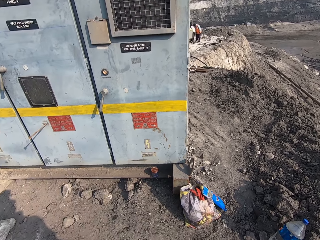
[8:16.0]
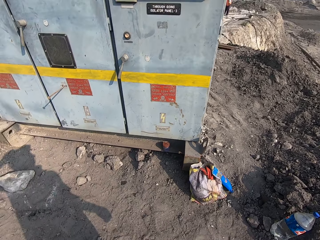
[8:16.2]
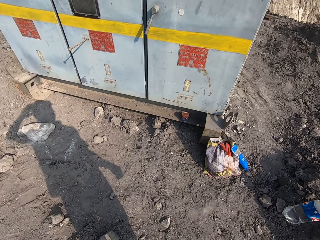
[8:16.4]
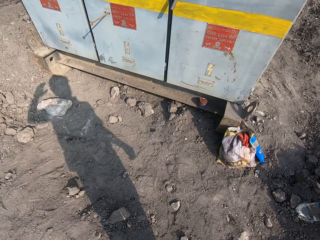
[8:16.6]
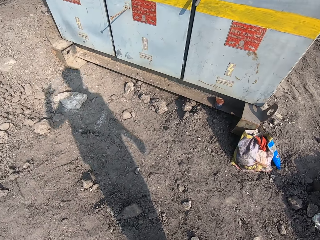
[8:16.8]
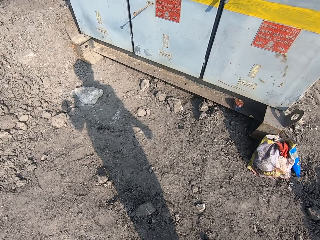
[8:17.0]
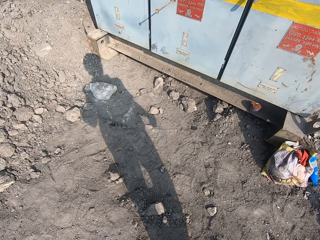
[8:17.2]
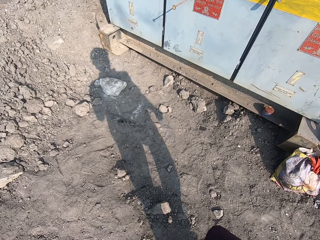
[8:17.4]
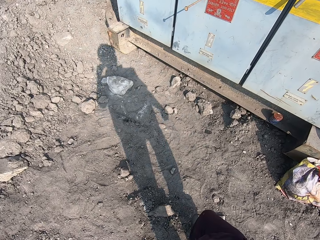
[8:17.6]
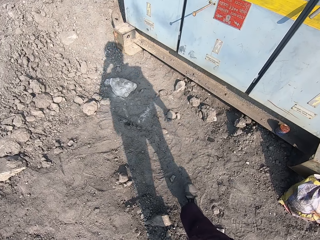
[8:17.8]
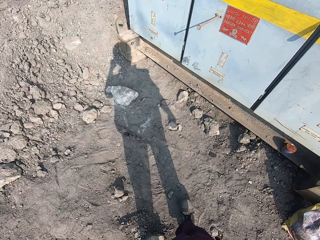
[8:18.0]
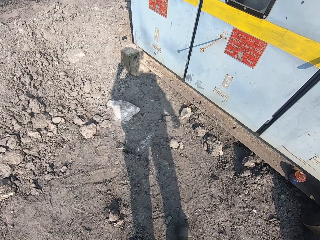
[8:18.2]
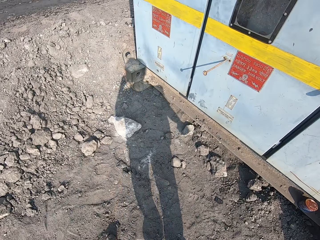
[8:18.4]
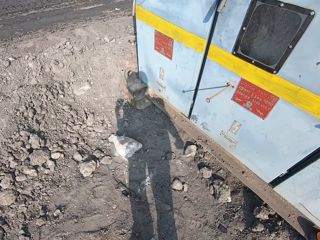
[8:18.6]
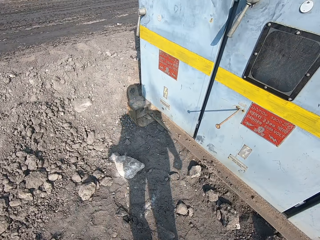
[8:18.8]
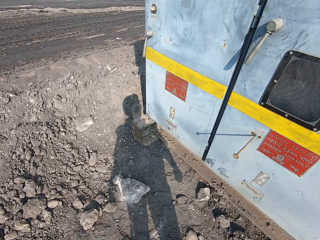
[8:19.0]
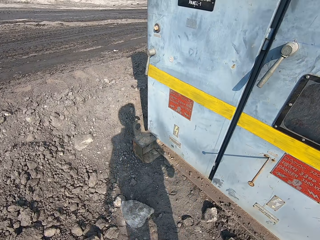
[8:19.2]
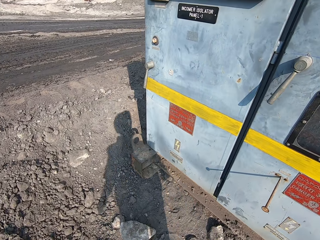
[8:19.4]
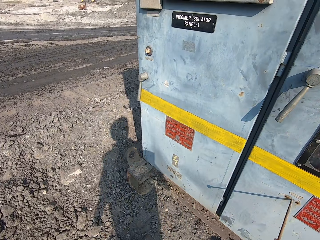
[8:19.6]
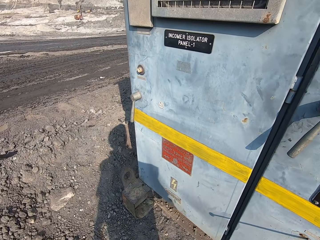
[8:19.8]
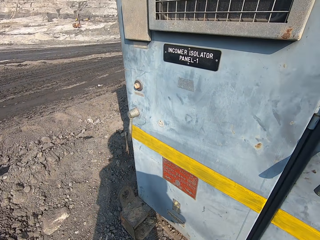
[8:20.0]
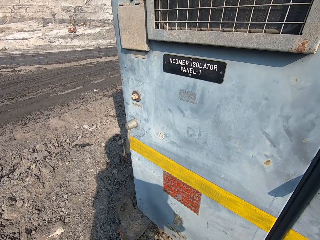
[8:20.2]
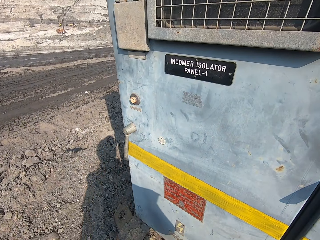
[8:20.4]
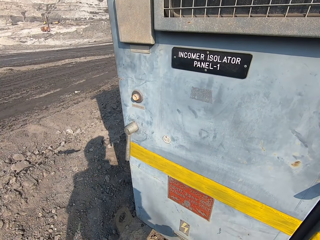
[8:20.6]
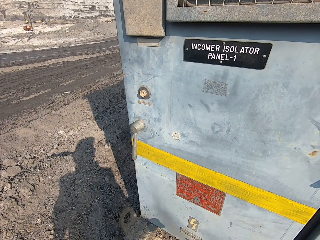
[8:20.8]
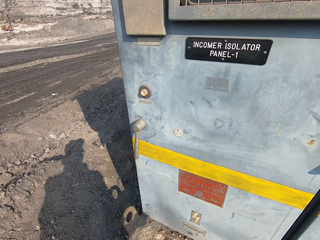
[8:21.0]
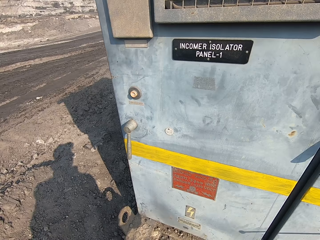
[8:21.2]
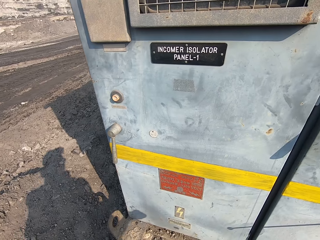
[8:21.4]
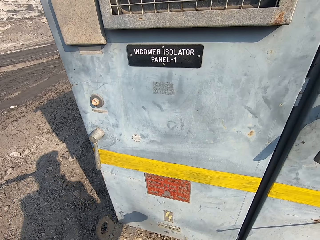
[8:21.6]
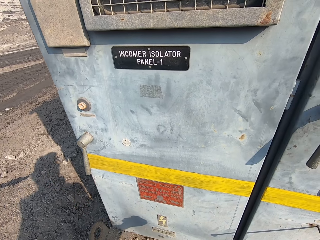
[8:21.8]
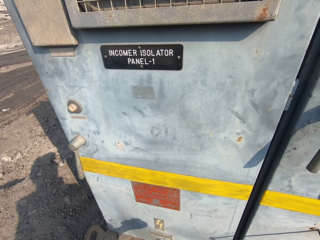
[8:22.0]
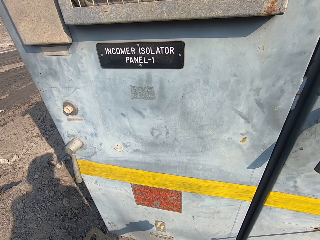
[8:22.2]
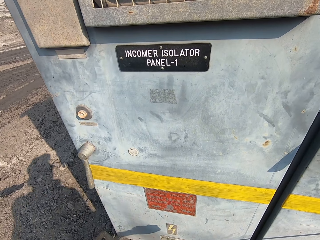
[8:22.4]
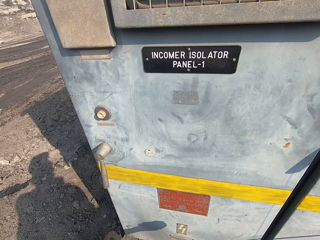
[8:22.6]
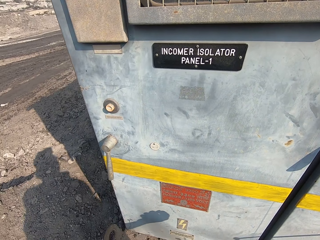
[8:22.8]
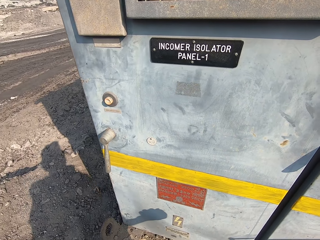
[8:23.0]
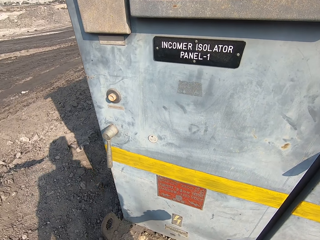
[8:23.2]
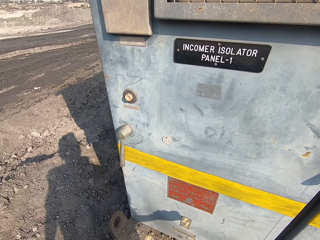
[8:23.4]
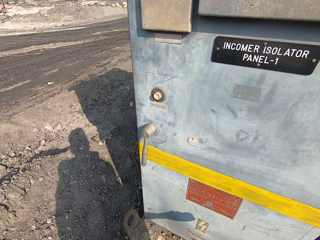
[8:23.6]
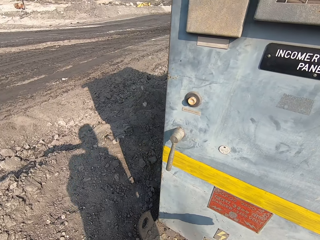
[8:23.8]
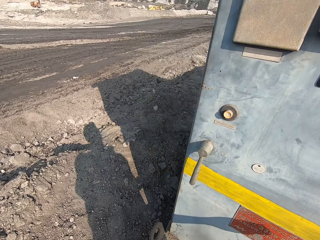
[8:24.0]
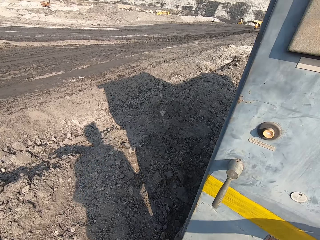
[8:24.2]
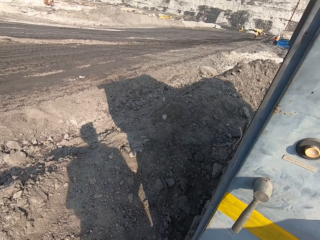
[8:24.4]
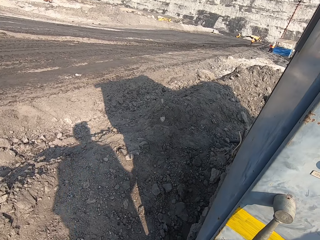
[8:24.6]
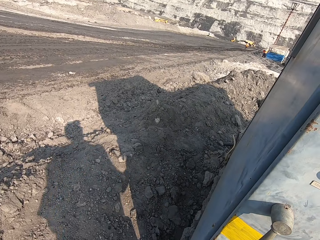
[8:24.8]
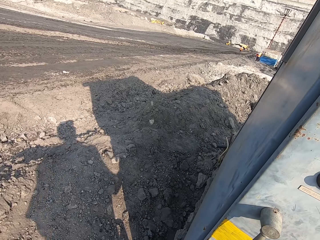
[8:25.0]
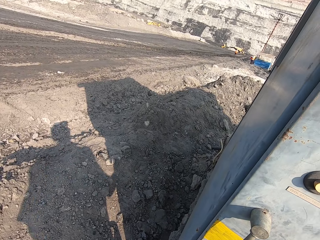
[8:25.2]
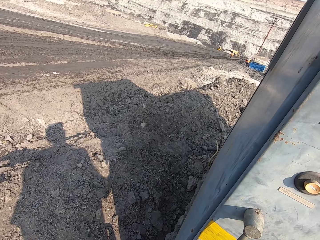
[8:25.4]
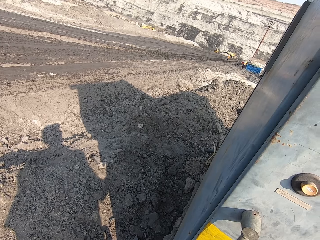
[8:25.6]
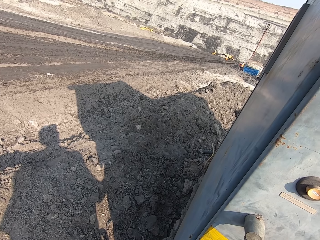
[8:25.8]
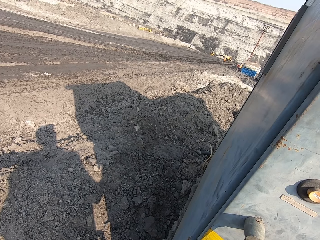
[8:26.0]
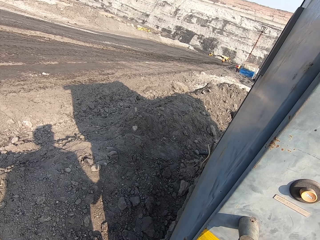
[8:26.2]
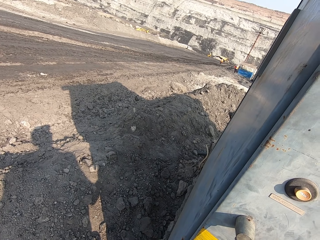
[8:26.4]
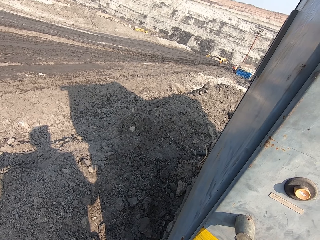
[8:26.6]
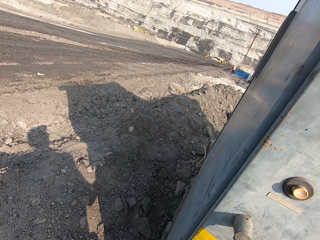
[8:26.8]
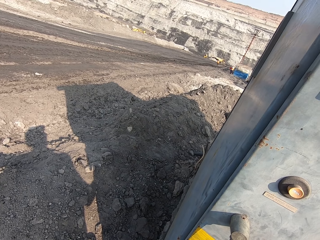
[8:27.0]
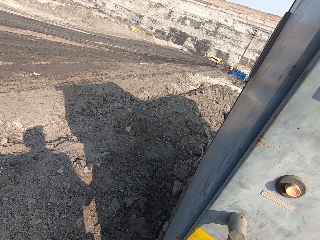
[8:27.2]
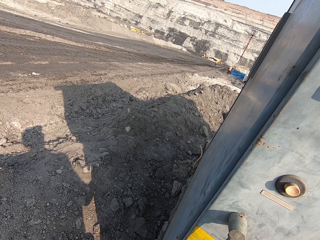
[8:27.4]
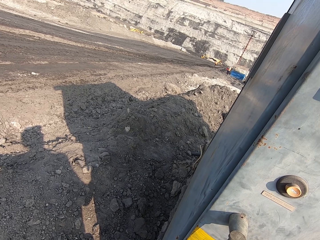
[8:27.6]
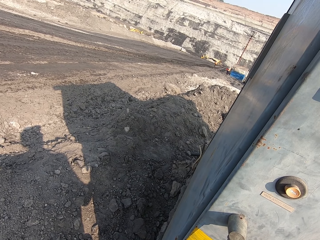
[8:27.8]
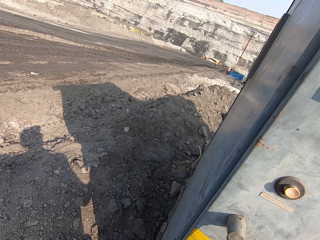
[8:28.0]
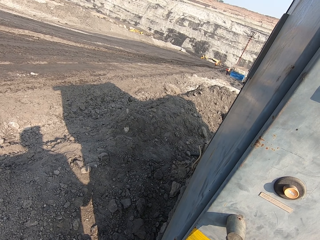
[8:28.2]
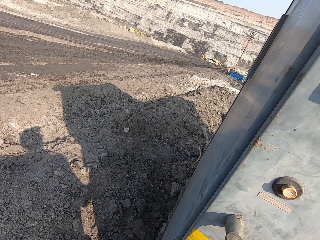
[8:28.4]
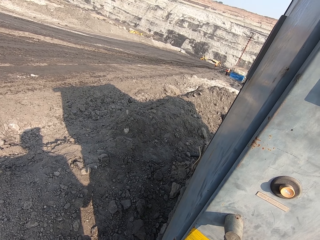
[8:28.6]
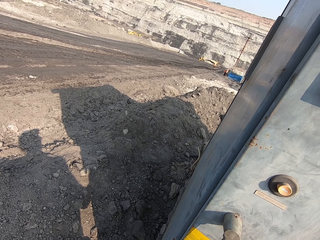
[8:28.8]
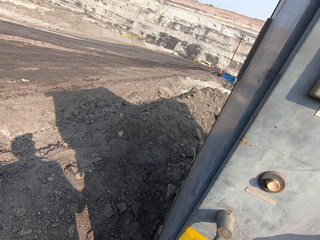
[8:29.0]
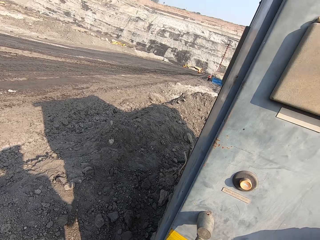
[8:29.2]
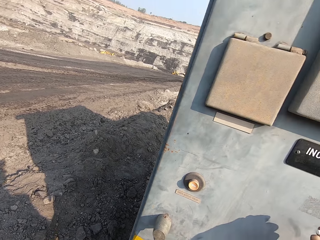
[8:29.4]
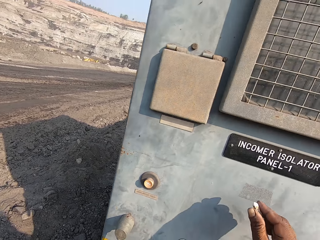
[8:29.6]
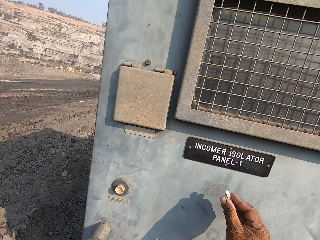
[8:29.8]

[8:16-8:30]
The camera wearer walks outside. They look at the generator. They look around.

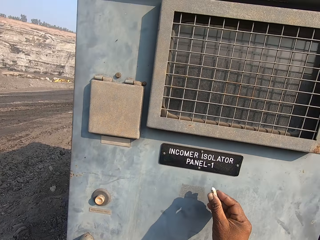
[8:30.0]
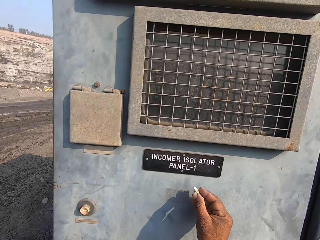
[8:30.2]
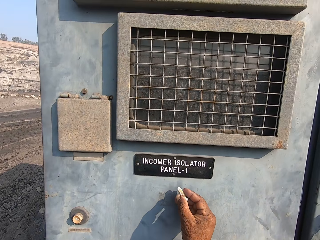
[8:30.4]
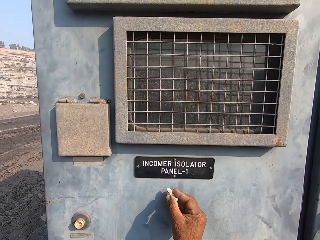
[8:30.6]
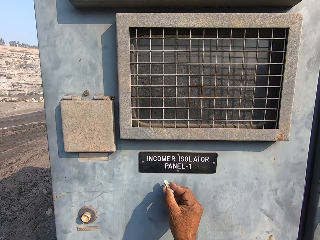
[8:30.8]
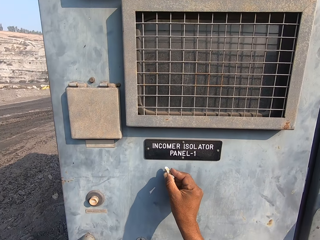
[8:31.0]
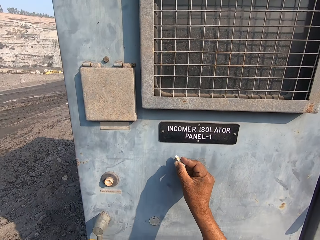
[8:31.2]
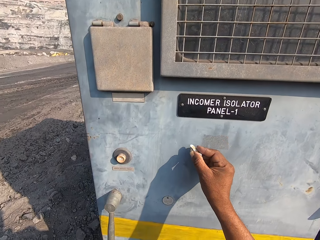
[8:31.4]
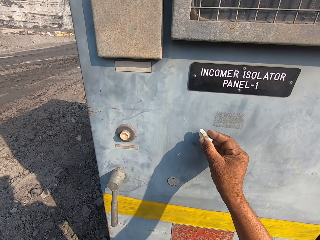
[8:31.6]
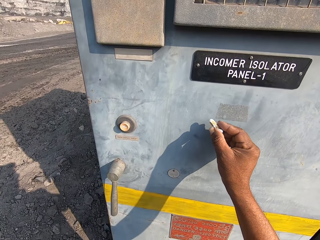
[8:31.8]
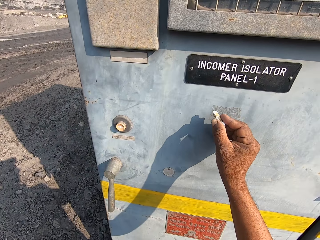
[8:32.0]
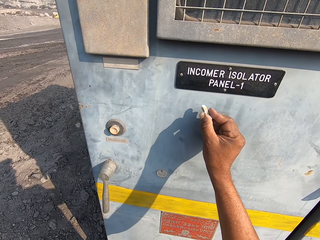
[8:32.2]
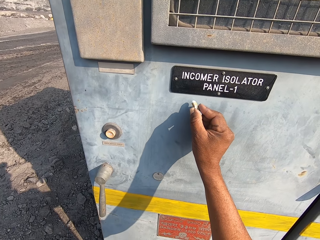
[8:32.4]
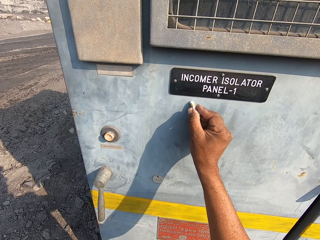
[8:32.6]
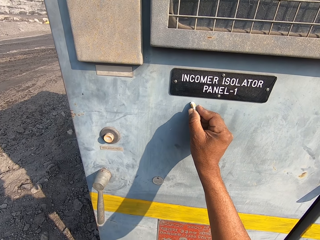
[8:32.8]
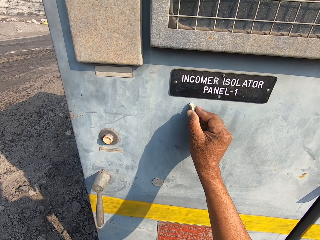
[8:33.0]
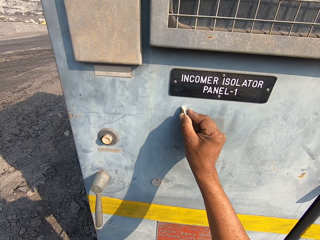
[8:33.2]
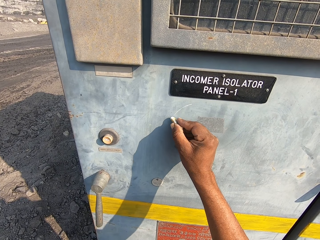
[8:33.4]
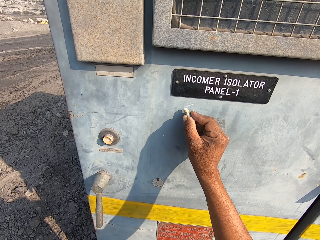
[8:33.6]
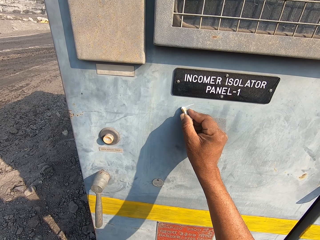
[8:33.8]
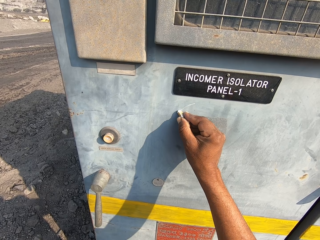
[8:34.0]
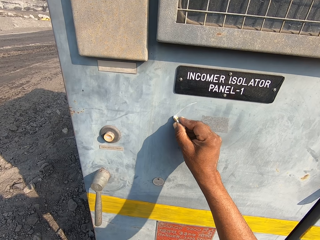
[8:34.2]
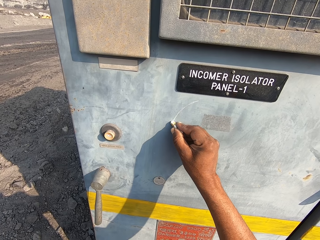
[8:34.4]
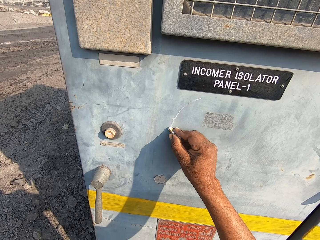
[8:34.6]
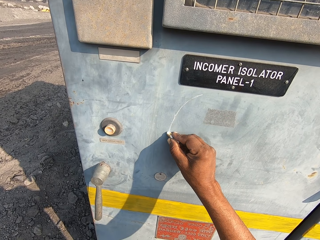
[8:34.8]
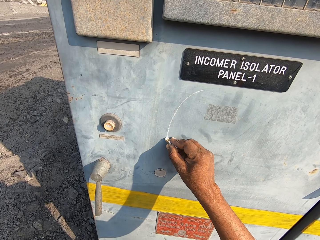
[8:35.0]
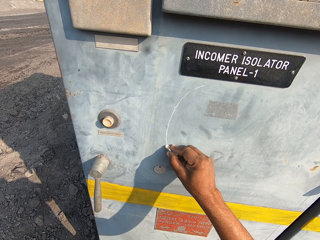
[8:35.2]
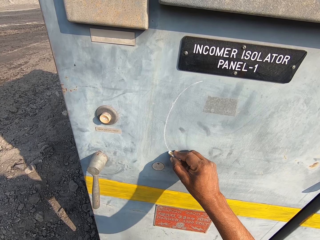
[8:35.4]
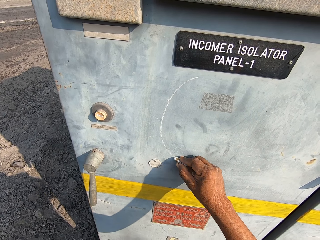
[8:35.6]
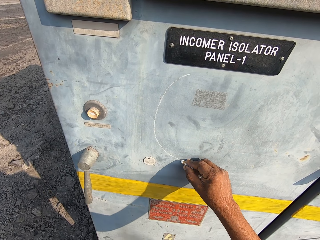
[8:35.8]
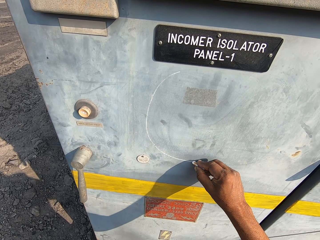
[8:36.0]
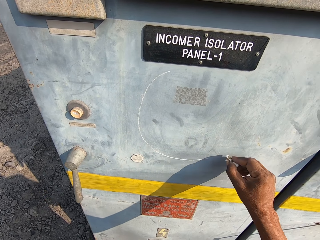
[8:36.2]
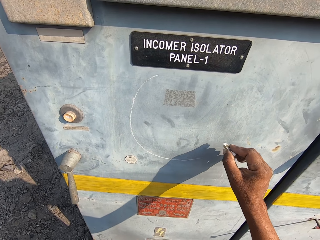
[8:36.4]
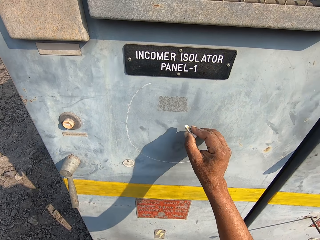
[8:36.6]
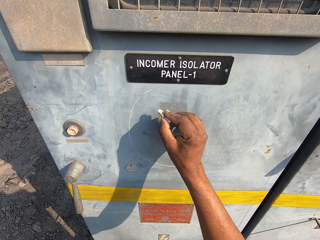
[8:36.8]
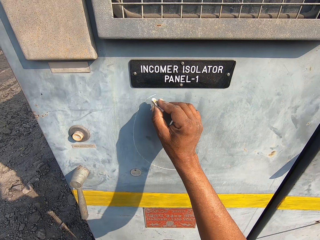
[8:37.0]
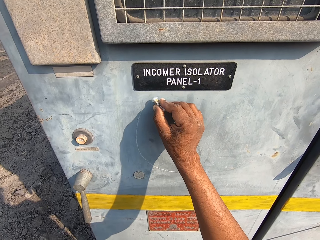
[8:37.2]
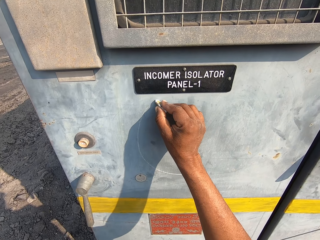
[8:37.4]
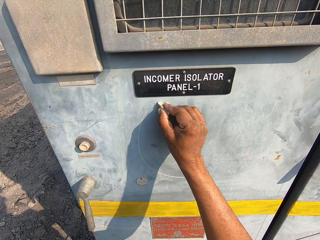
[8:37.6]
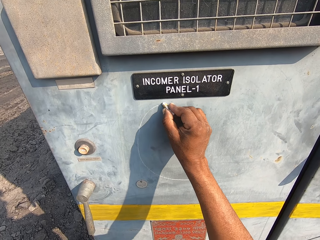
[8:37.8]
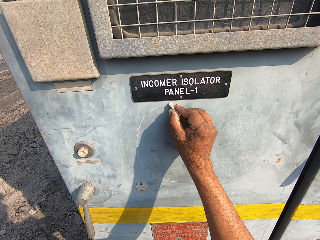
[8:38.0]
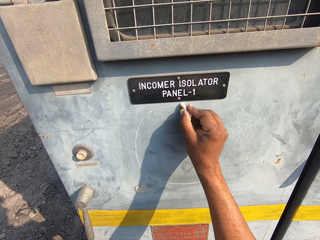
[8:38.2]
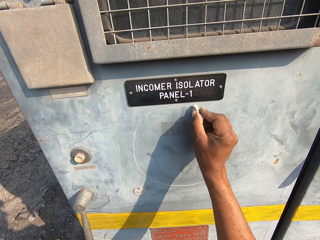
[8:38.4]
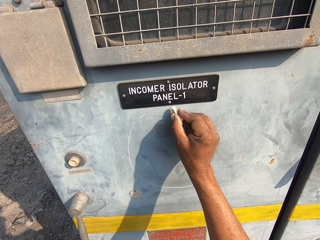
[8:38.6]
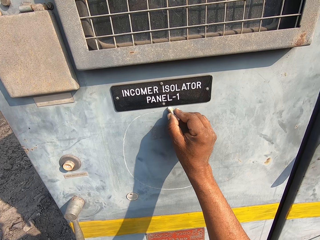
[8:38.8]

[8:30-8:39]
The camera wearer draws on the wall with a chalk.
